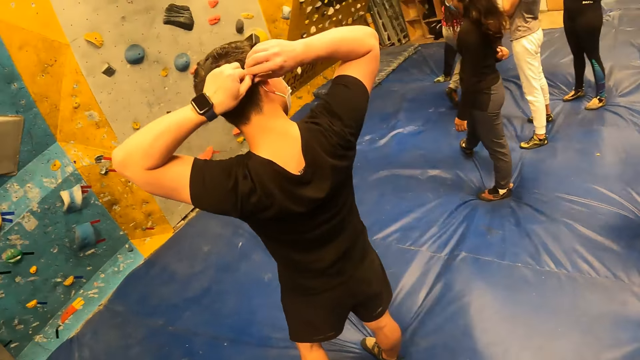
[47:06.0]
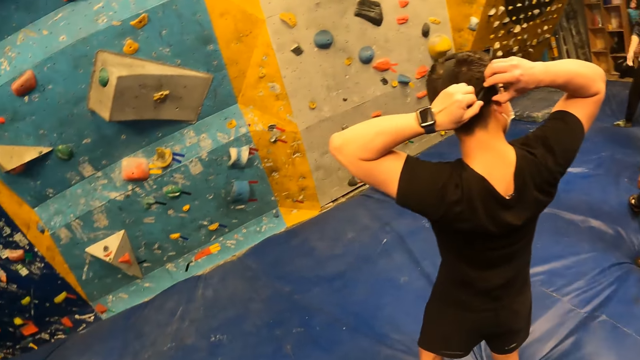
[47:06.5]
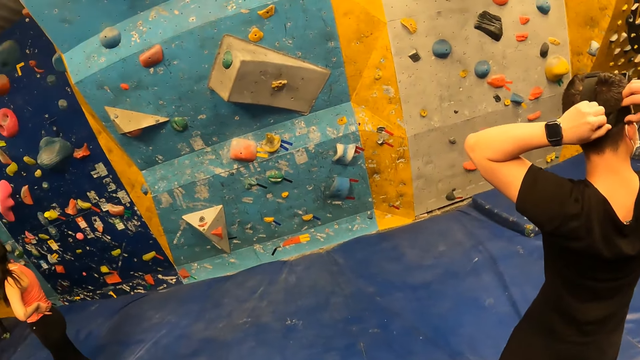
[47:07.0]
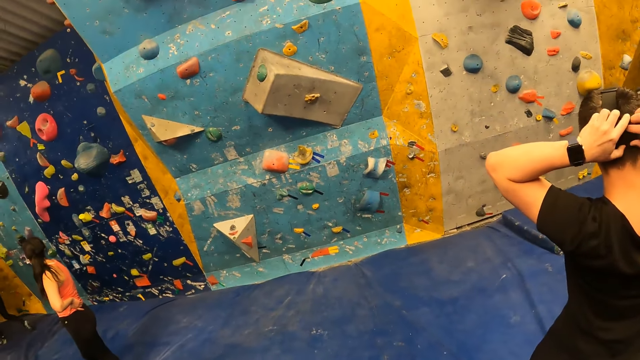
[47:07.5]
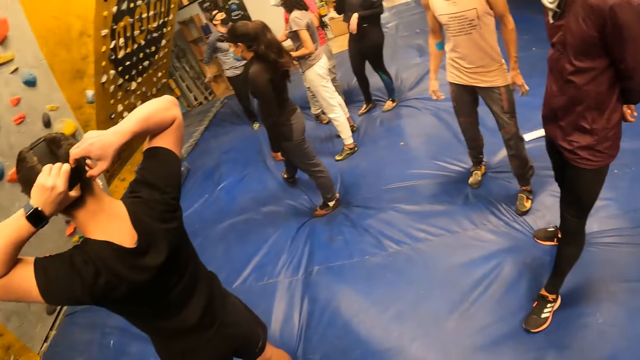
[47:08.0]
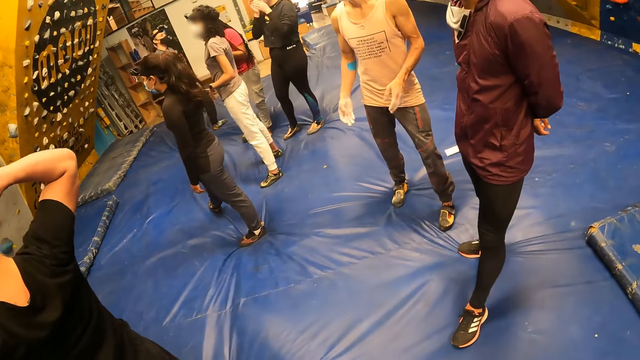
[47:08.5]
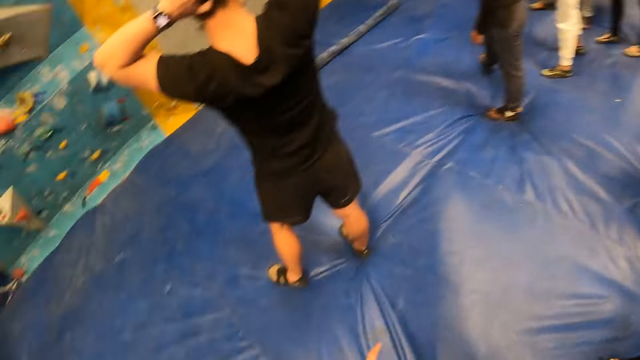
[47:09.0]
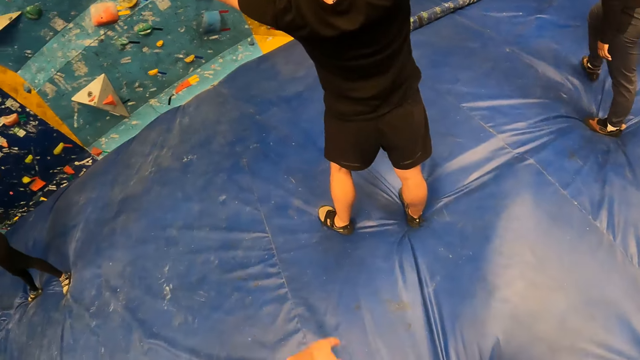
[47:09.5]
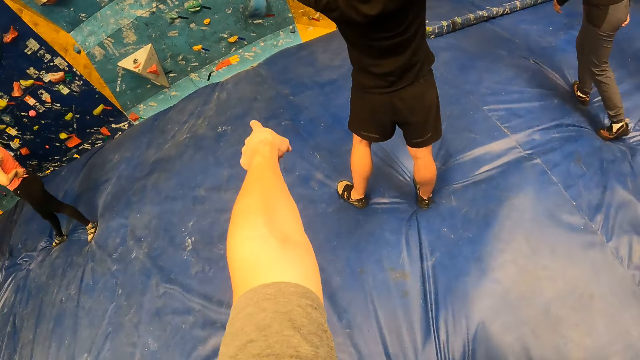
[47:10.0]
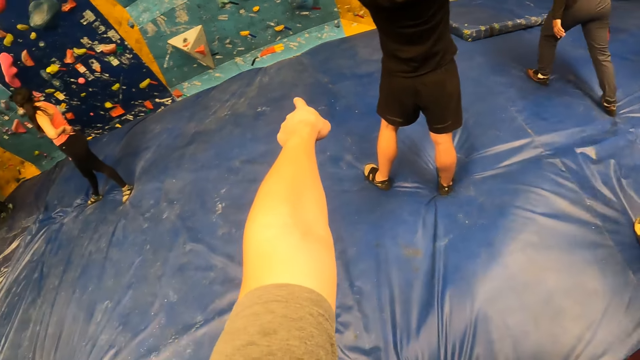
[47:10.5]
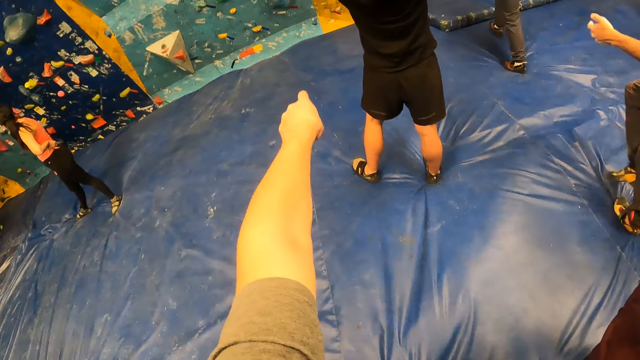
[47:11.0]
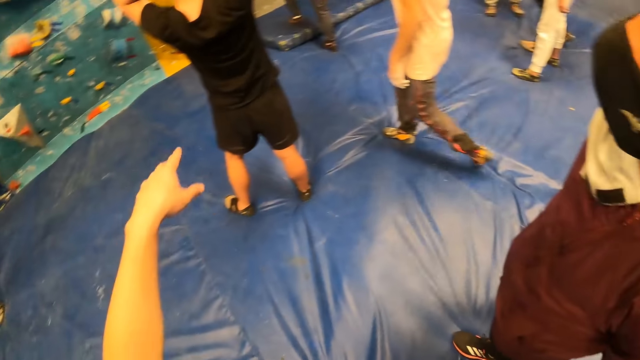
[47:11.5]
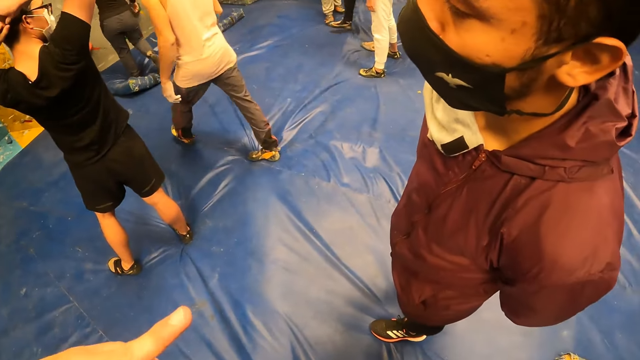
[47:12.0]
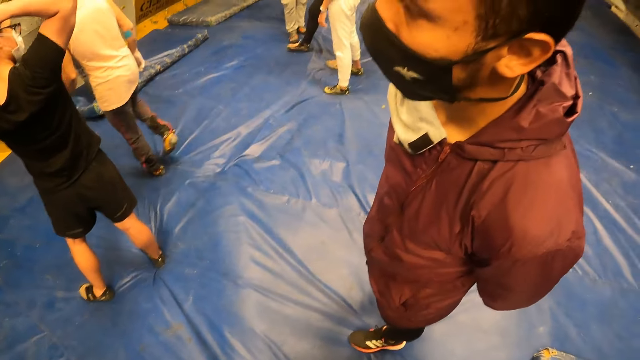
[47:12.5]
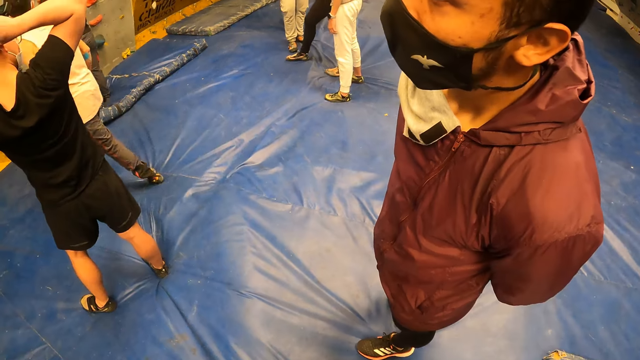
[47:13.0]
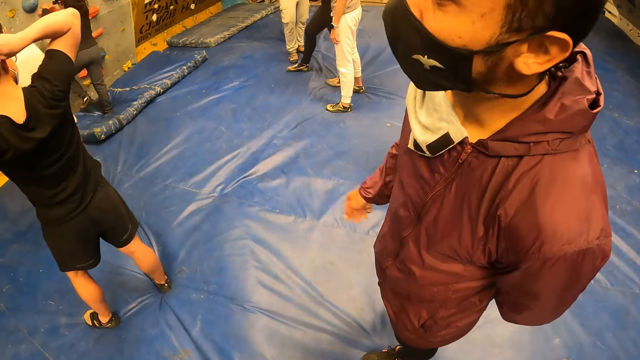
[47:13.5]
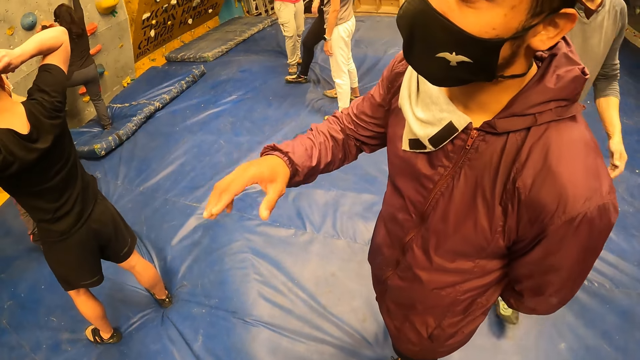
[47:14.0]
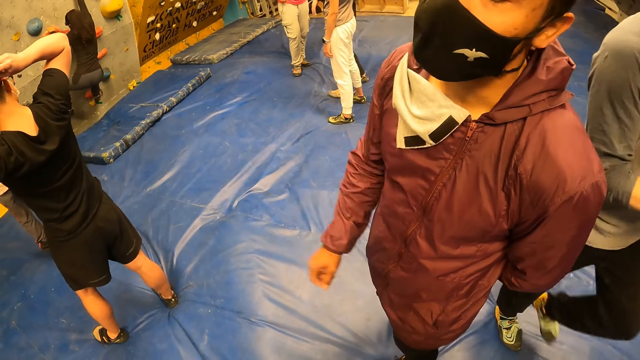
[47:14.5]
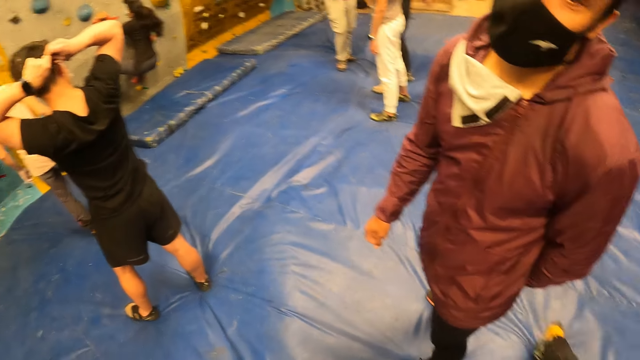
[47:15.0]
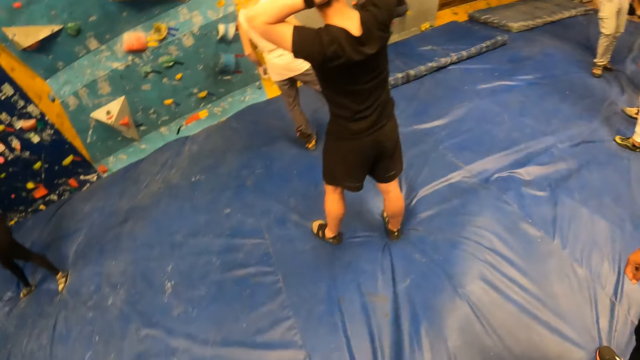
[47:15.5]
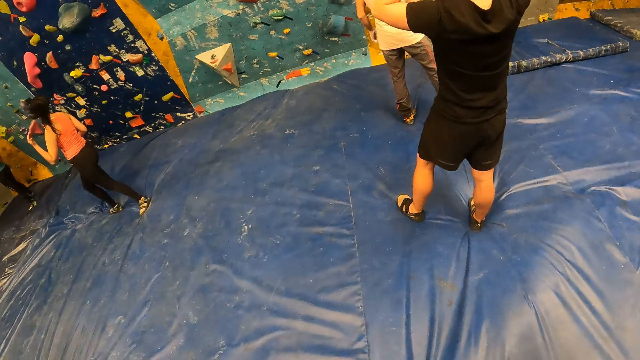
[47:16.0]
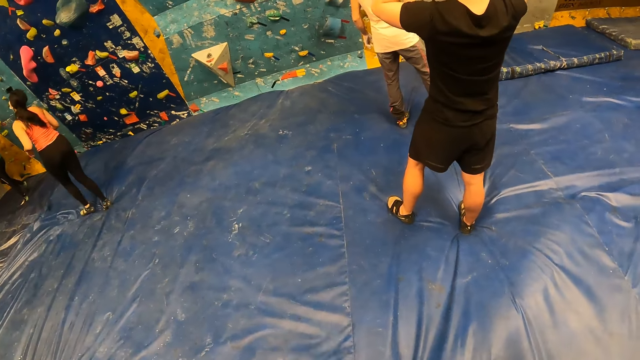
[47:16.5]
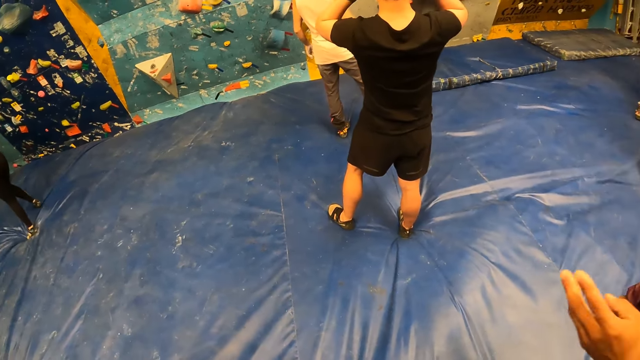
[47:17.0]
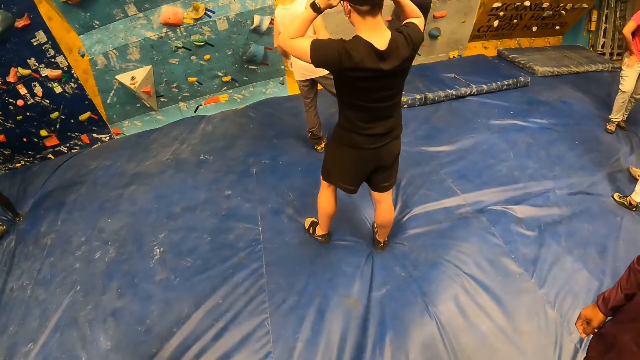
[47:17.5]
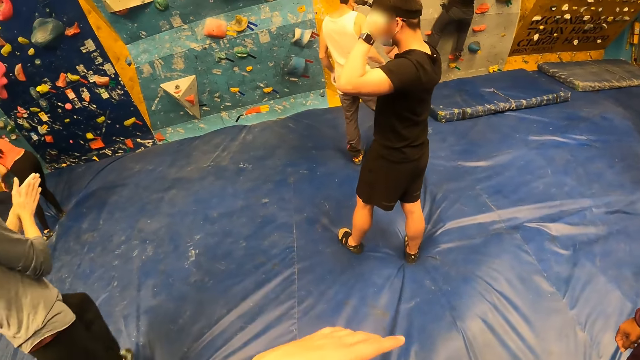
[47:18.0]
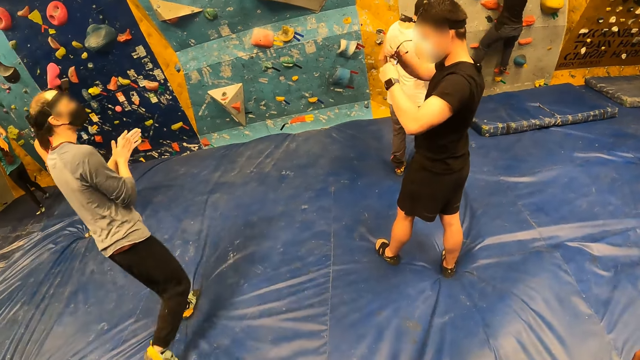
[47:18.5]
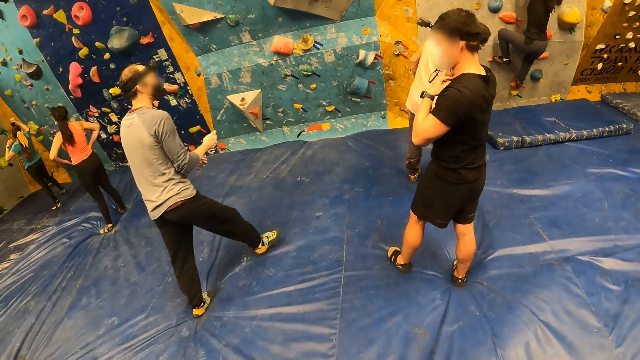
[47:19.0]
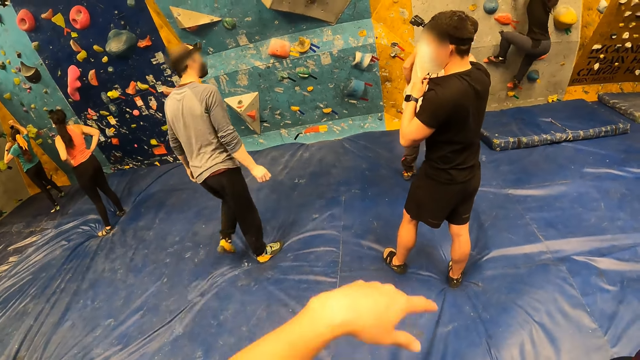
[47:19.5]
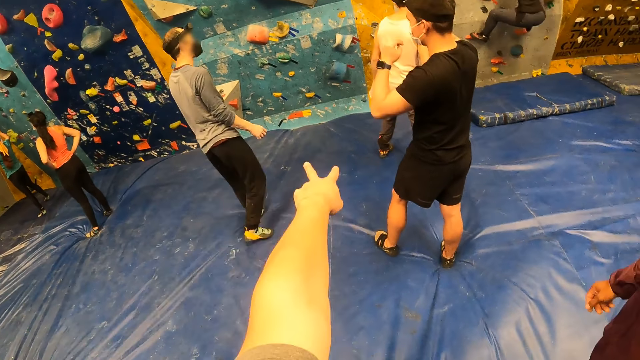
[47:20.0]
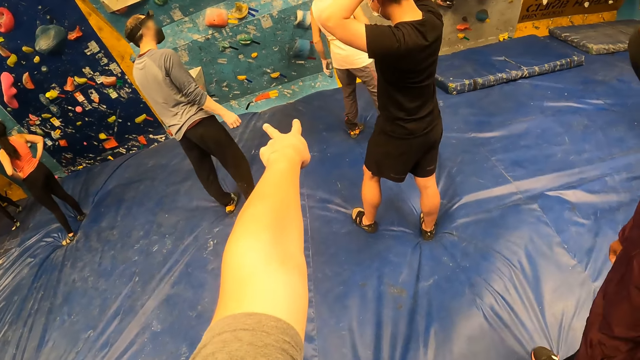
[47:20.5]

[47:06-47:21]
The camera wearer points to the wall. They interact with the man. They talk to a person. The woman flicks her hair with her left hand. Another man pulls off a pair of glasses from his face with his hands.

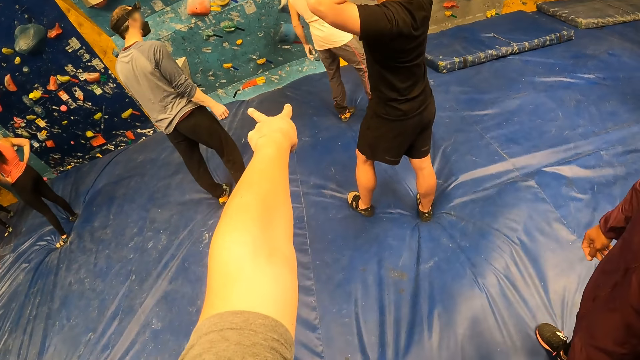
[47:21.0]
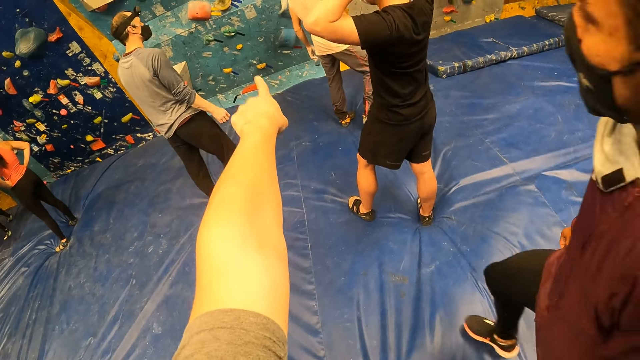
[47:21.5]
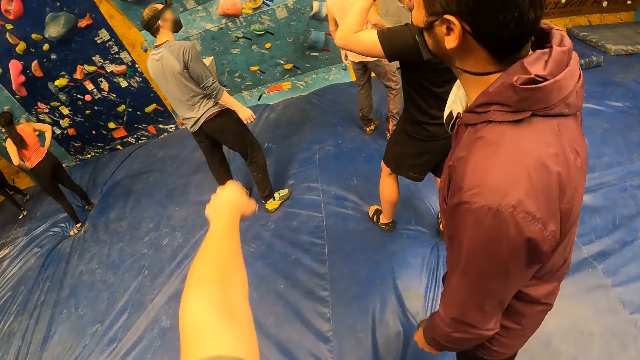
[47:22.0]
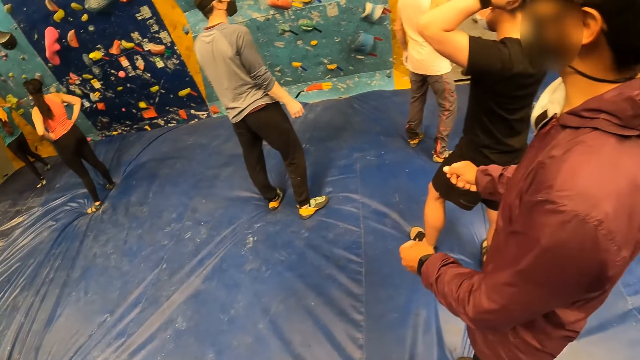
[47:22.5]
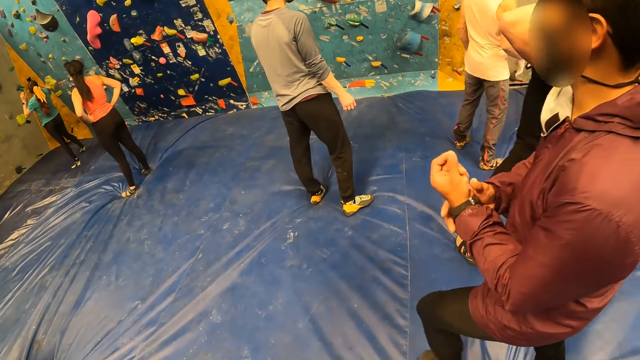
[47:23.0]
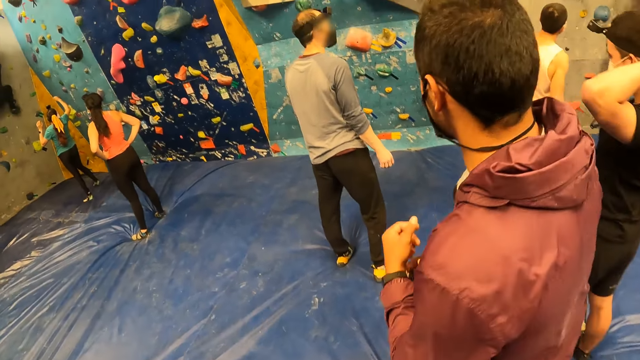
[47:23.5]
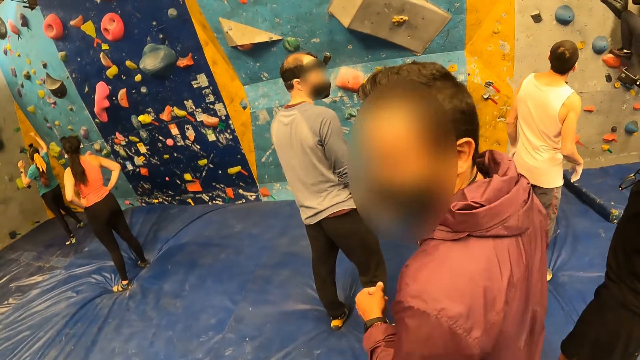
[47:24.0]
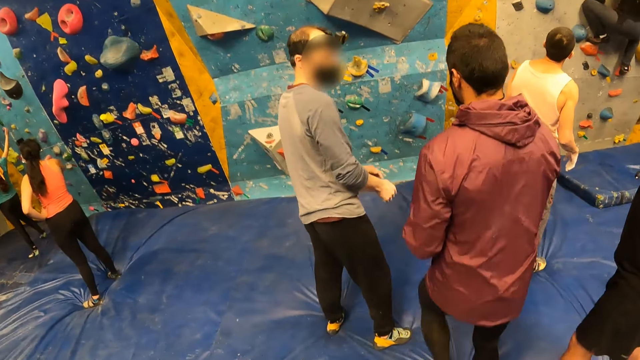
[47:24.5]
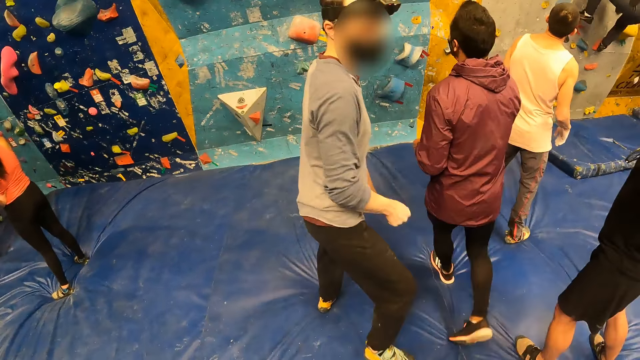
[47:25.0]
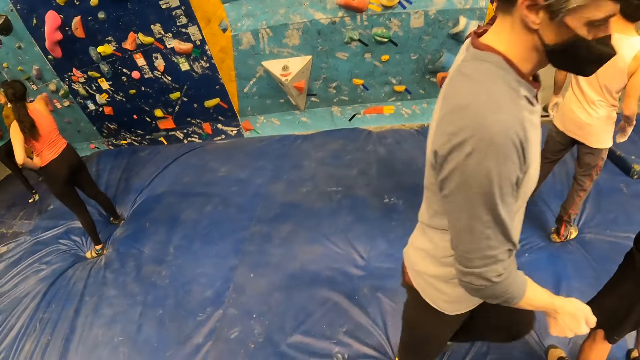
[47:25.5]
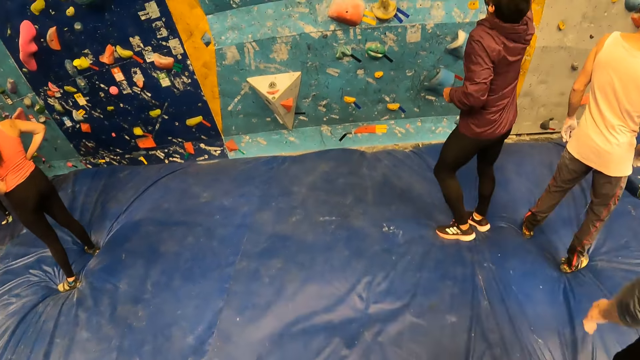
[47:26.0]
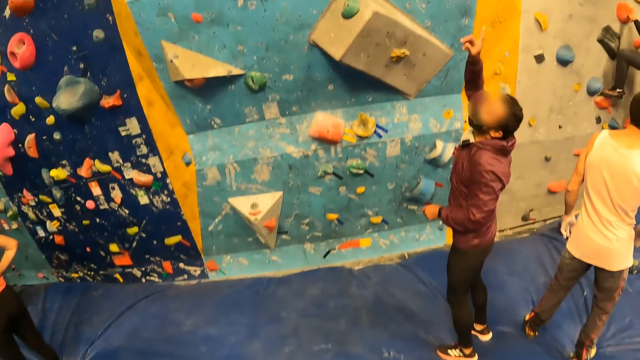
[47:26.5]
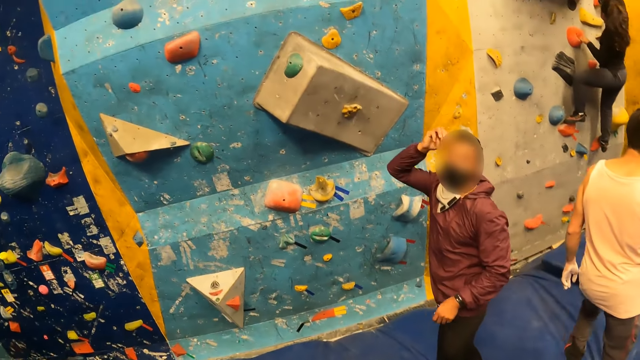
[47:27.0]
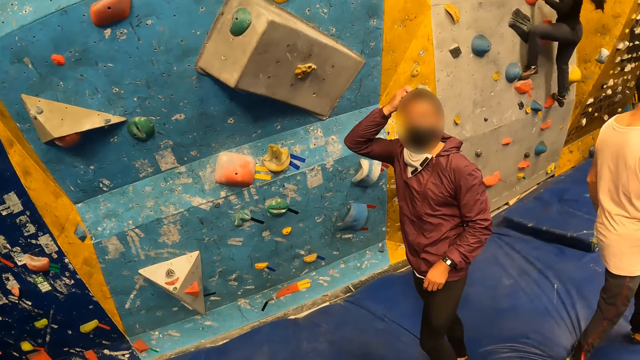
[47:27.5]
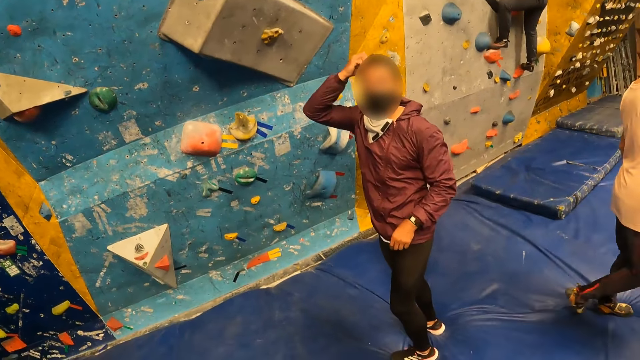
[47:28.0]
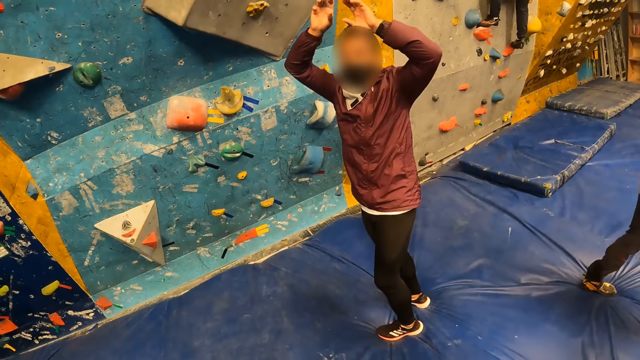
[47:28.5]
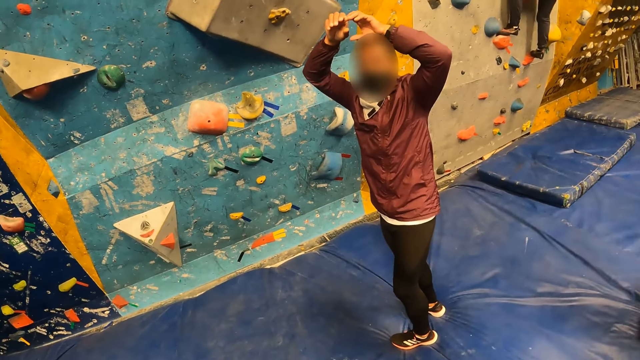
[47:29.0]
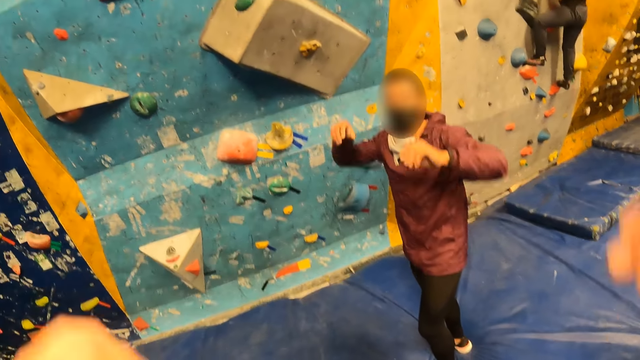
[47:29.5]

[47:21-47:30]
The man adjusts a watch on his left hand with his right hand, points to the wall grip with his right hand, and scratches his head with his right hand.
